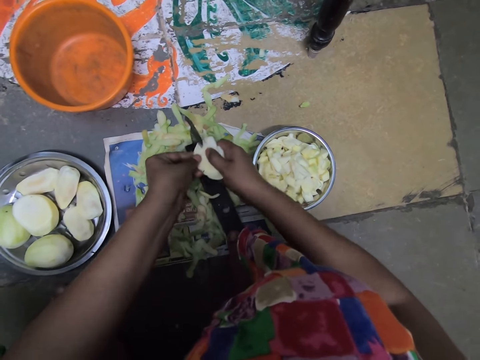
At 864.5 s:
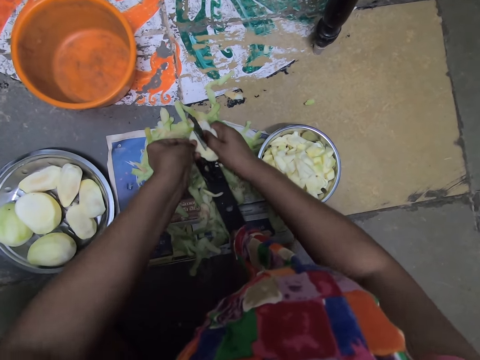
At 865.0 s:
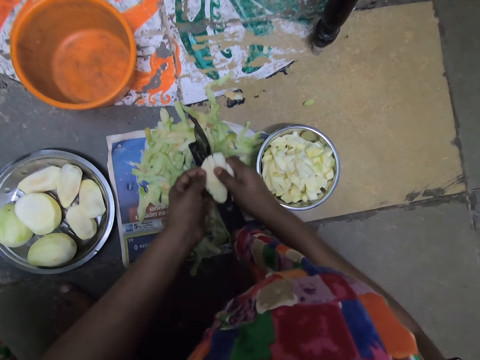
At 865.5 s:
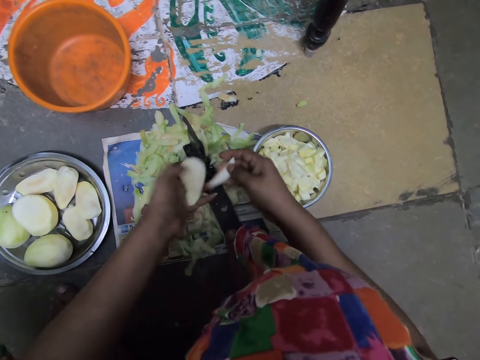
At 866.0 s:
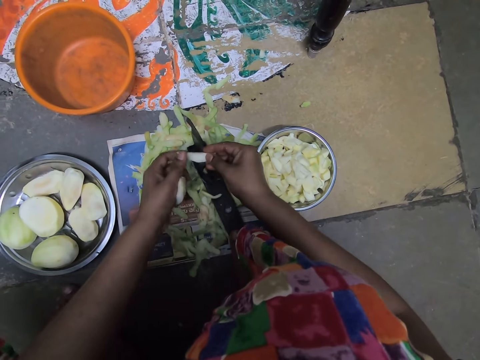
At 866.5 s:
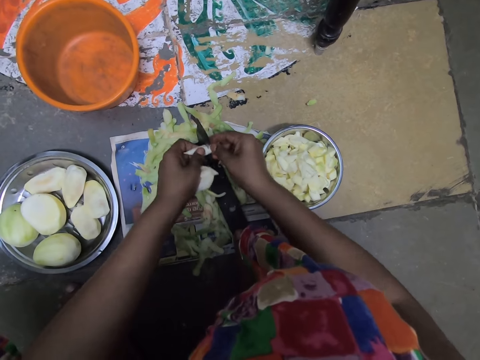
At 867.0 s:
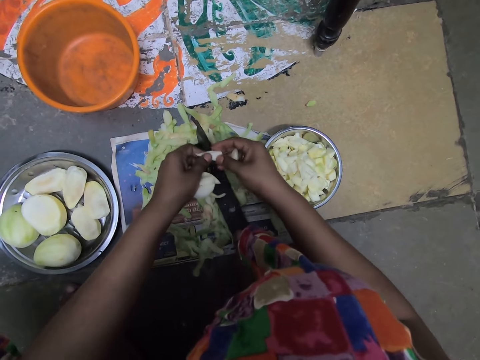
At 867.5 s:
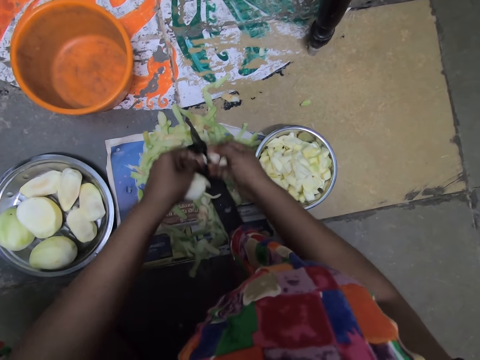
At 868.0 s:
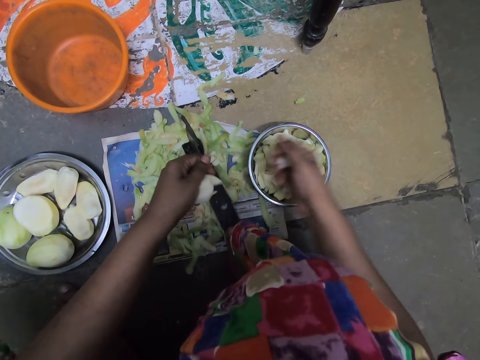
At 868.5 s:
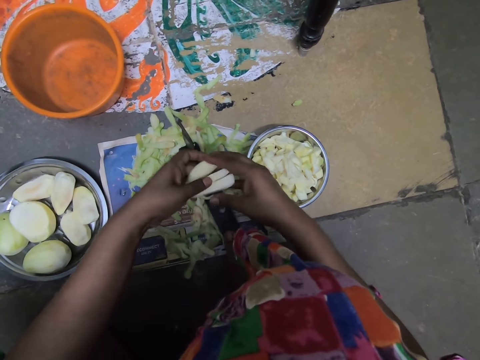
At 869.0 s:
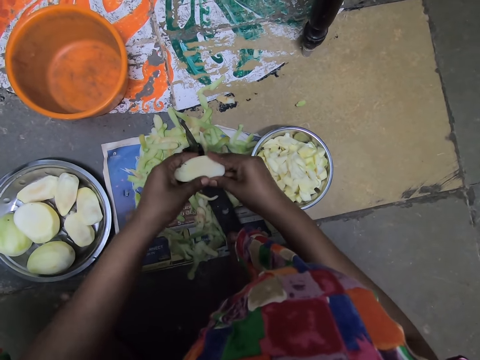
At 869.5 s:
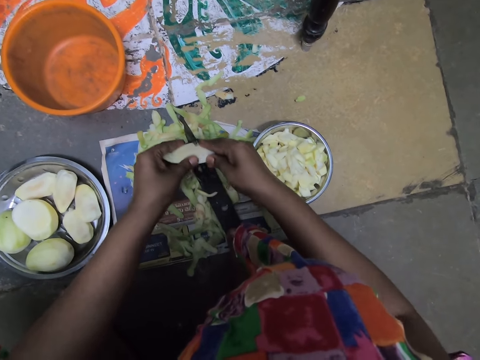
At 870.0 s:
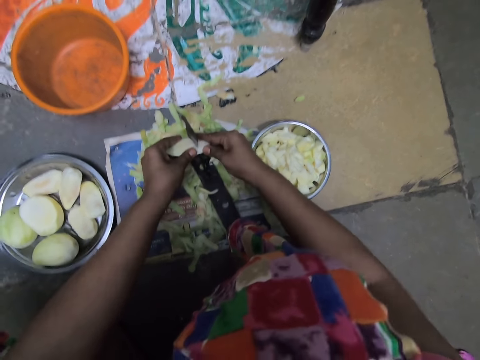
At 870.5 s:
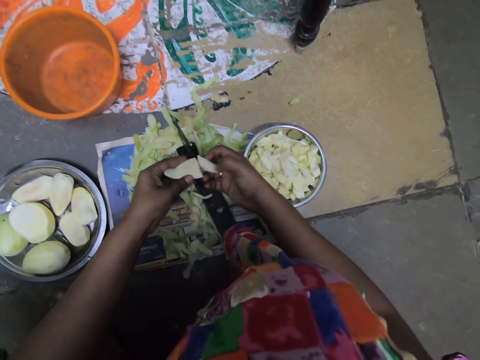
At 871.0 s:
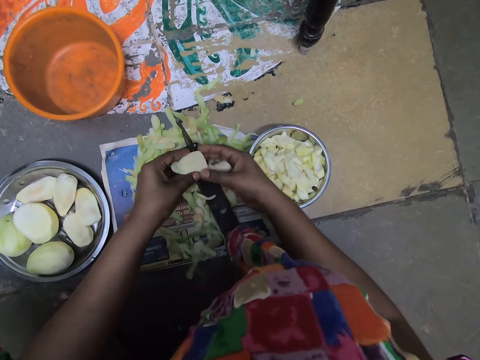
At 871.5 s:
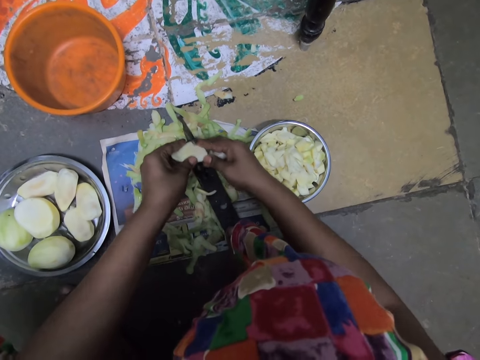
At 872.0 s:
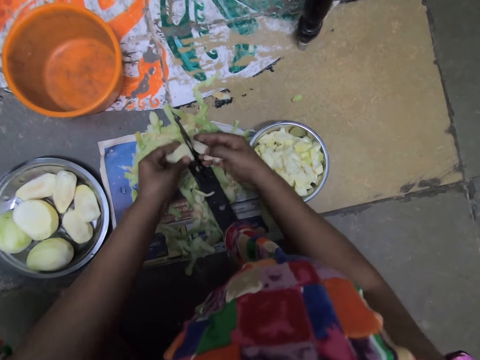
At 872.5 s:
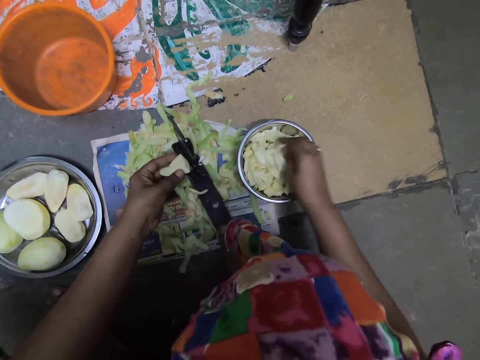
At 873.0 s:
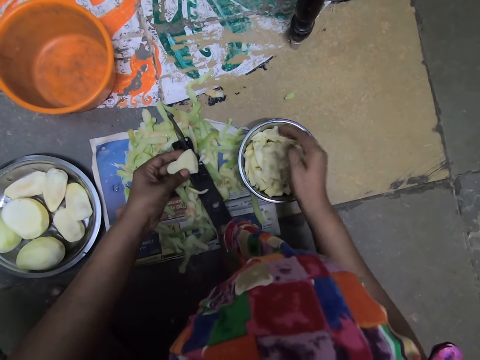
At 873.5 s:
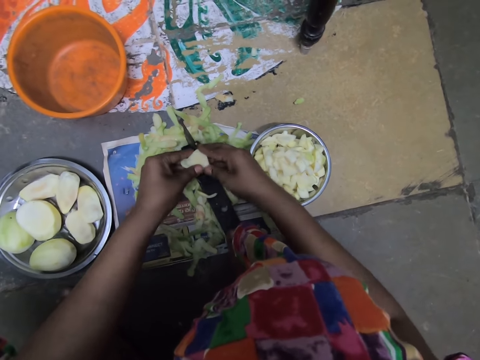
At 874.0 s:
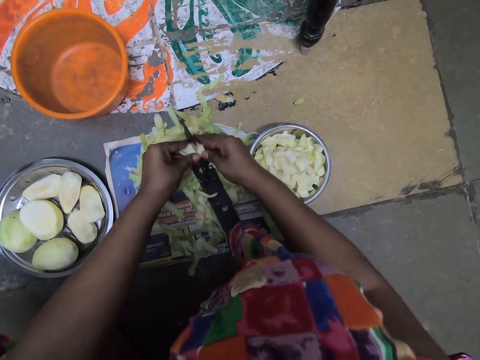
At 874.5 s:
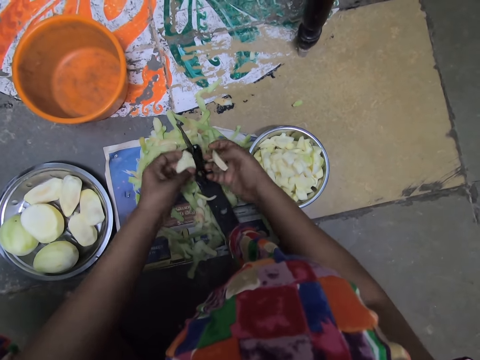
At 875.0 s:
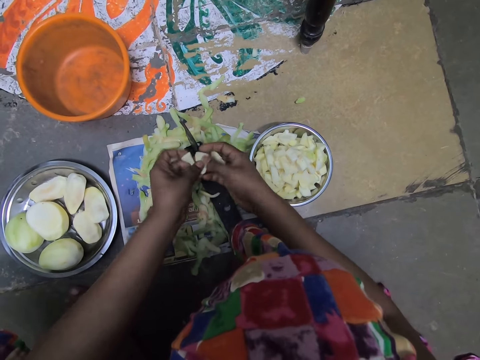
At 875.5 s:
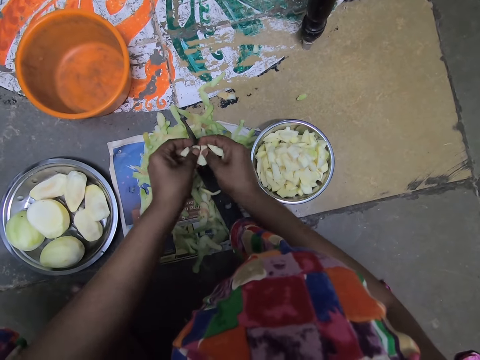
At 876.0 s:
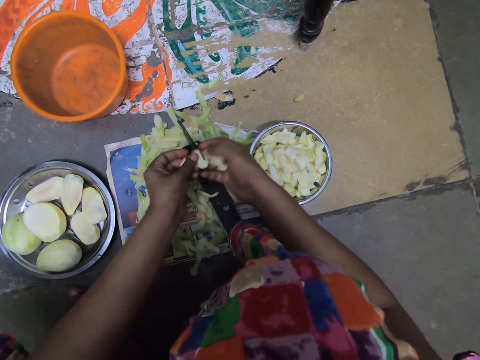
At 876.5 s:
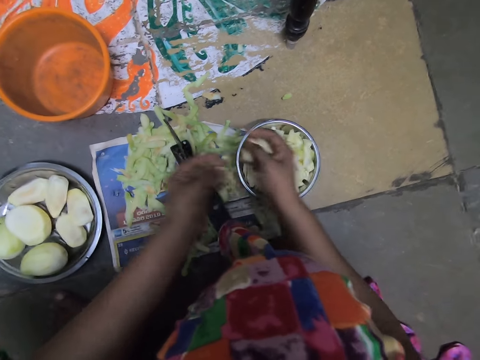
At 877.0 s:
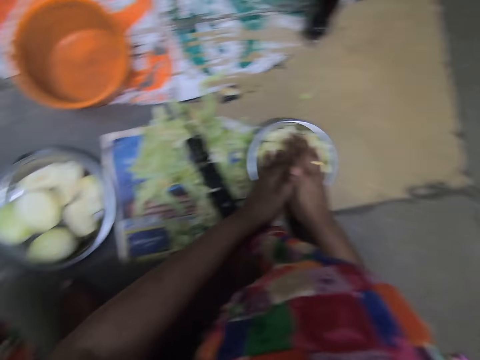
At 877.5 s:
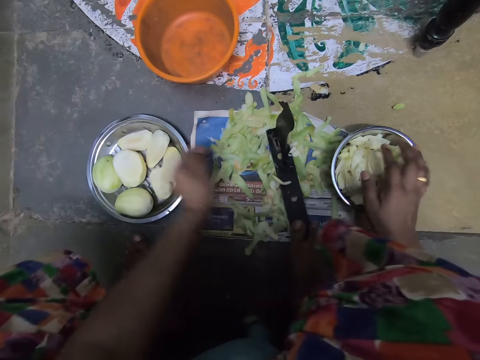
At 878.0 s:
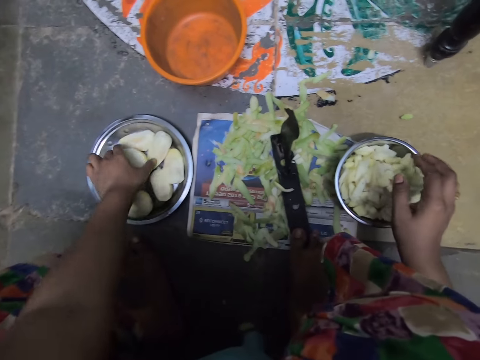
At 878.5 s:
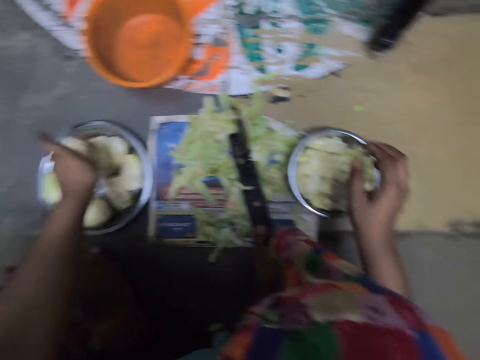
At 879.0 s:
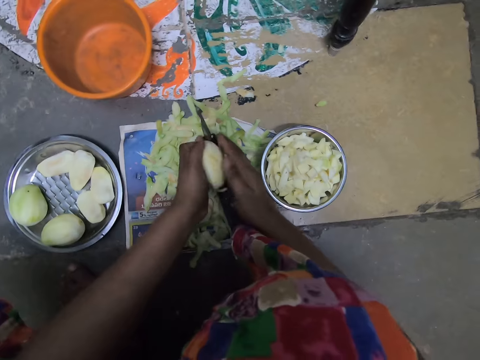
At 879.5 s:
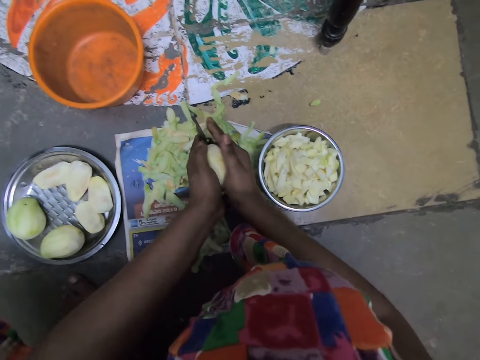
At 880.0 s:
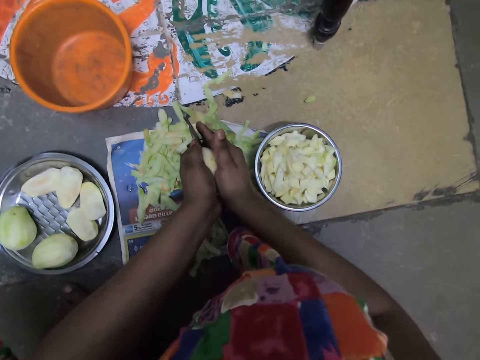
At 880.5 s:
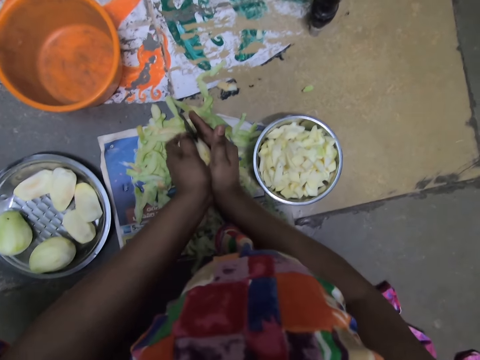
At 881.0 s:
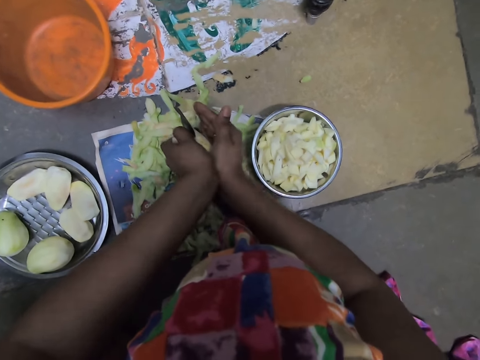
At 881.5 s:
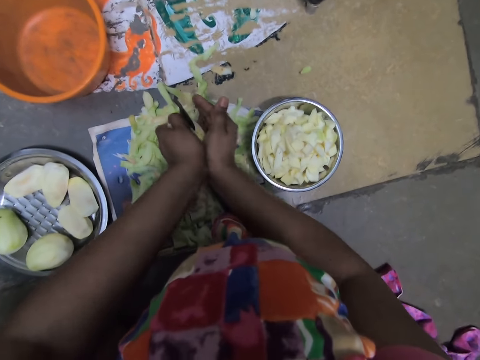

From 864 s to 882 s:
The camera wearer holds a potato chunk in her right hand with both hands. She cuts the potato chunk in her hands with the boti knife on the ground. She passes the potato chunk in her left hand to her right hand. She drops the potato chunks in her right hand in the bowl on the ground. She holds the potato chunks in her left hand with both hands. She cuts the potato chunks in her hands with the boti knife on the ground. She drops the potato chunks in her right hand in the bowl on the ground. She holds the potato chunks in her left hand with both hands. She cuts the potato chunks in her hands with the boti knife on the ground. She breaks a potato chunk in her left hand with both hands. She drops the potato chunks in her hands in the bowl on the ground. She picks up a potato in the aluminum bowl on the ground with her left hand. She holds the potato in her left hand with both hands. She cuts the potato in her hands with the boti knife on the ground.

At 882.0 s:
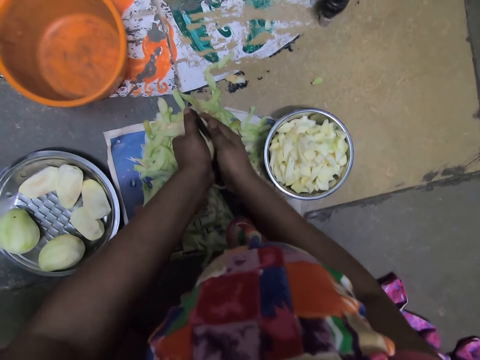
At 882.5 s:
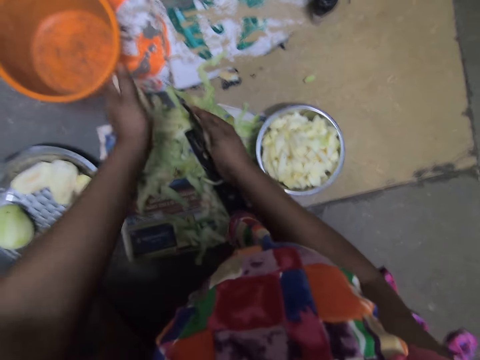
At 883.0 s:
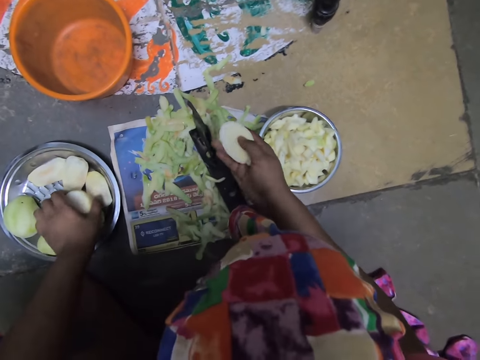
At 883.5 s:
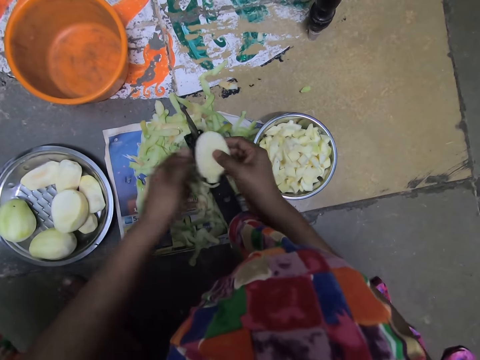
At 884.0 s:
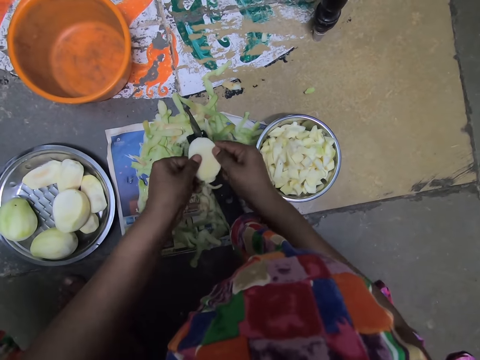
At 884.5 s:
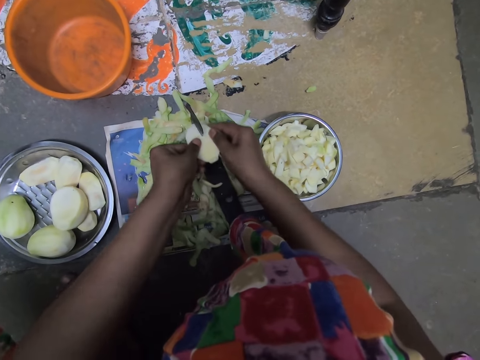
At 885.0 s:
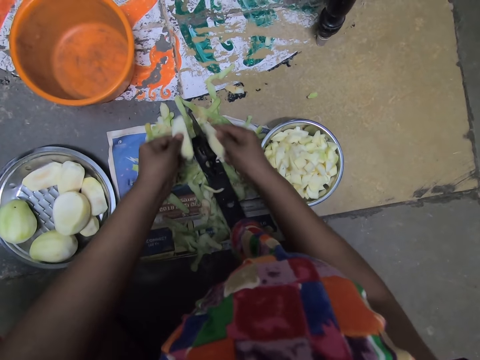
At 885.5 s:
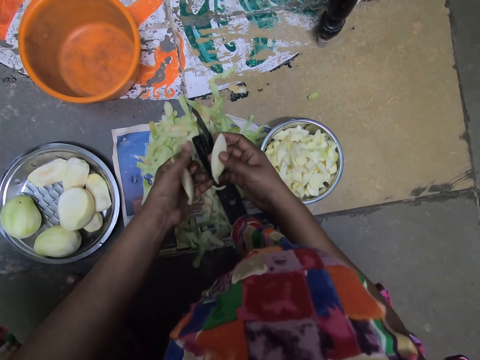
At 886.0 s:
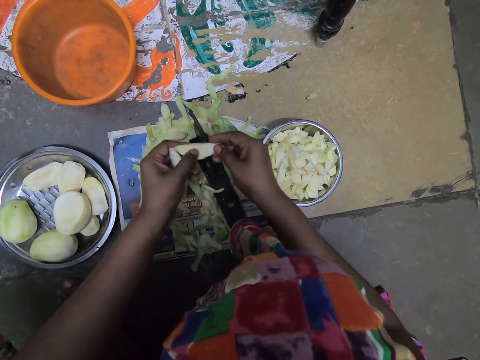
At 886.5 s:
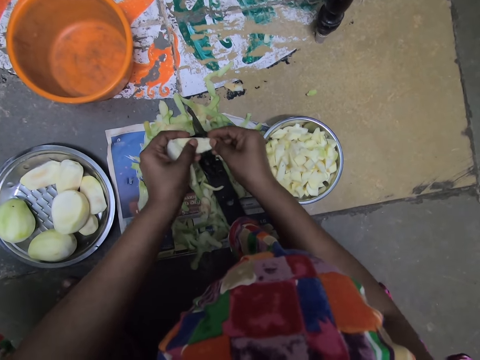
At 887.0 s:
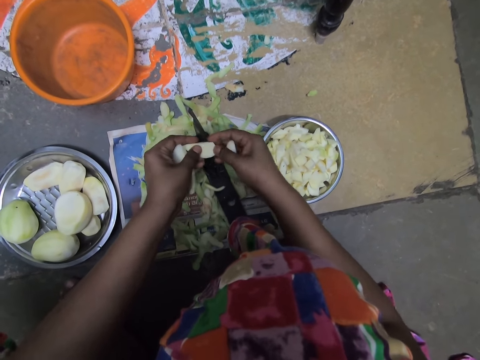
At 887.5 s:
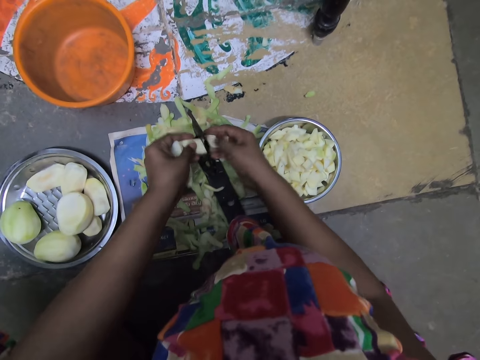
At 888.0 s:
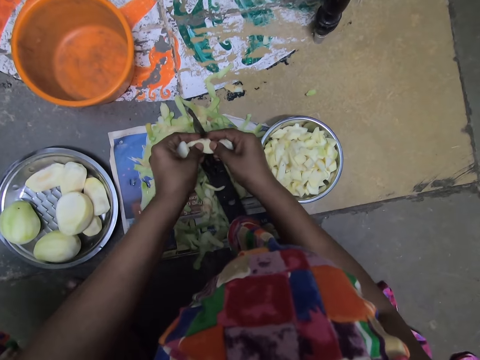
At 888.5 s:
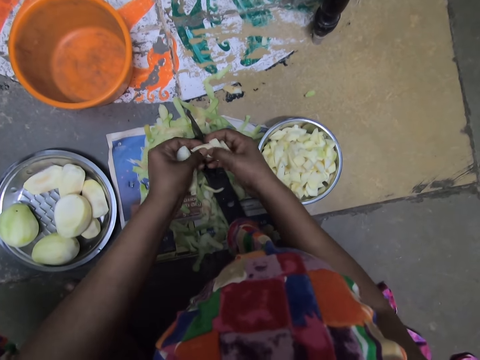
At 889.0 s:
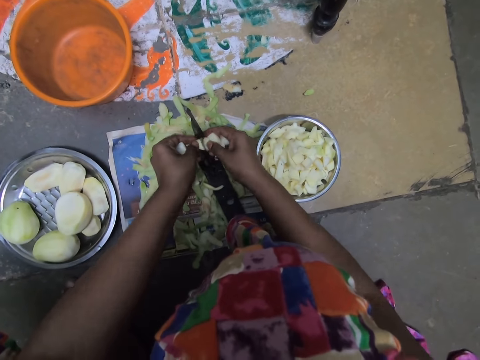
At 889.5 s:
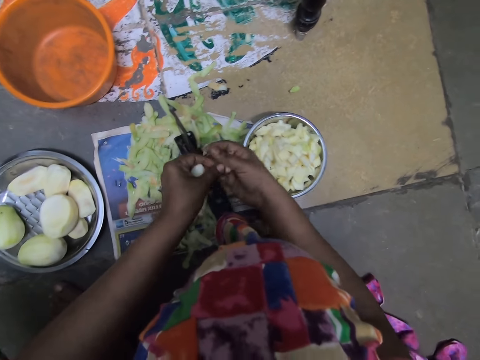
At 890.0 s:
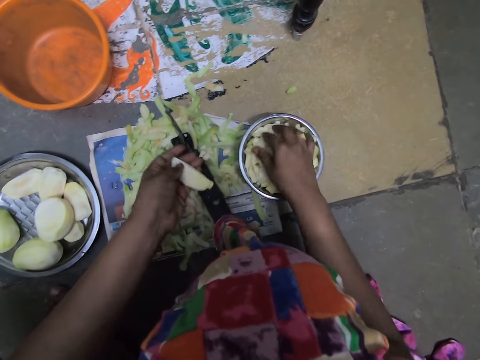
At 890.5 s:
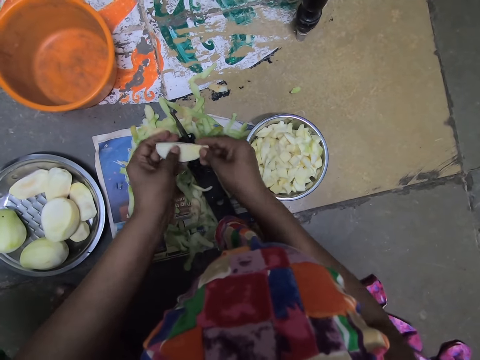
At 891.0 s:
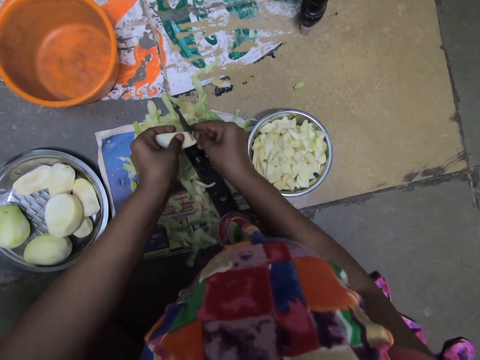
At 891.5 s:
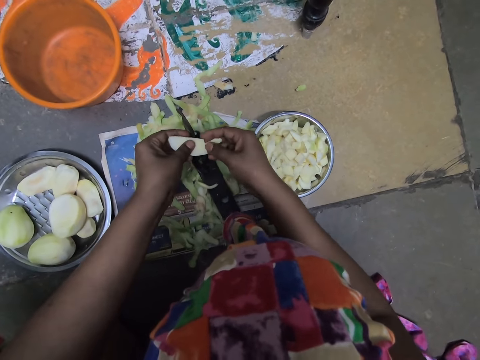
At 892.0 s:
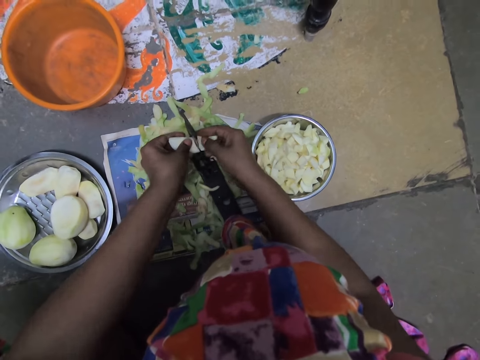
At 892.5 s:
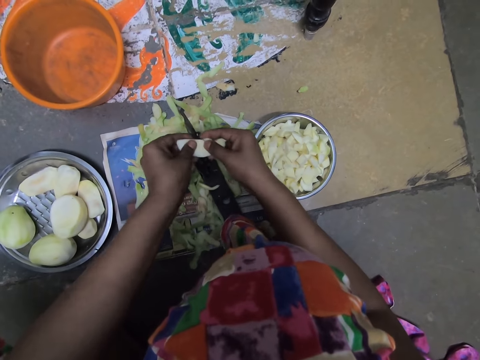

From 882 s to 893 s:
The camera wearer drops the potato in her left hand in the aluminum bowl on the ground. She holds the potato slice in her right hand with both hands. She cuts the potato slice in her hands with the boti knife on the ground. She holds the potato chunk in her right hand with both hands. She cuts the potato chunk in her hands with the boti knife on the ground. She passes a potato chunk in her left hand to her right hand. She drops the potato chunks in her right hand in the bowl on the ground. She holds the potato chunk in her right hand with both hands. She cuts the potato chunk in her hands with the boti knife on the ground.
